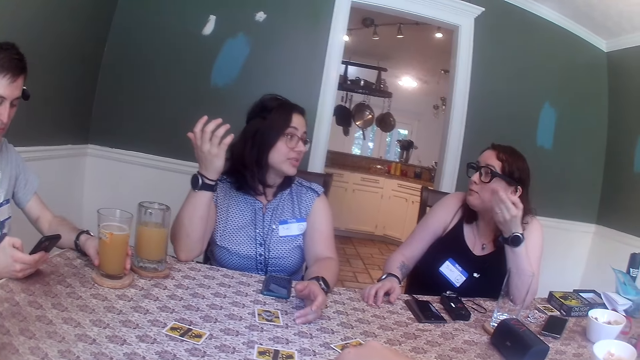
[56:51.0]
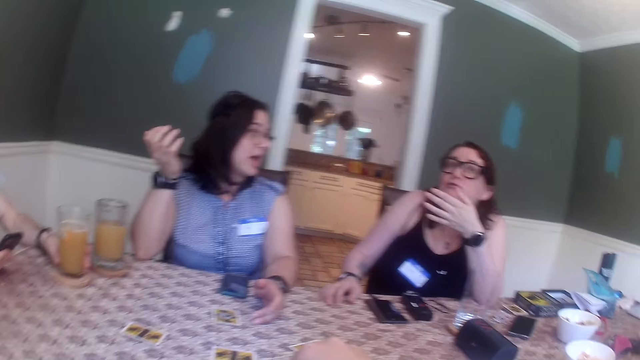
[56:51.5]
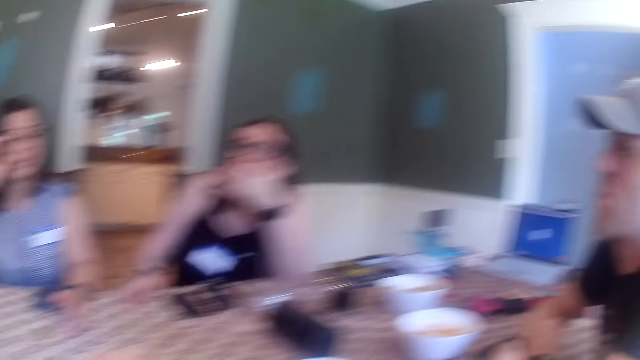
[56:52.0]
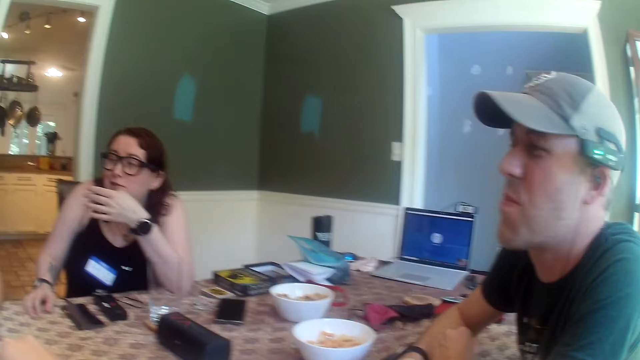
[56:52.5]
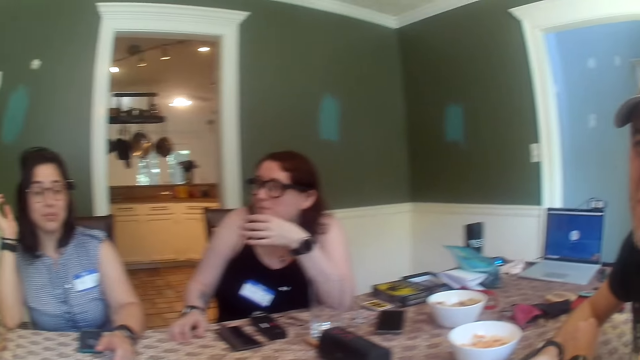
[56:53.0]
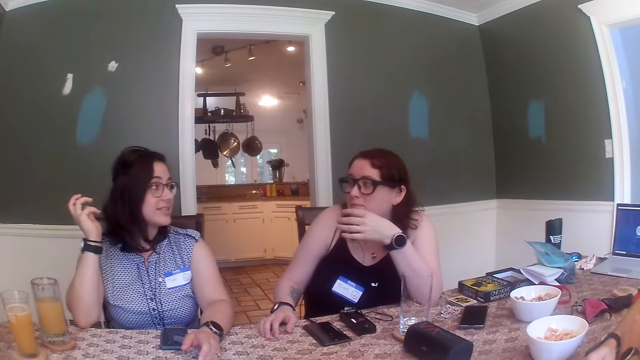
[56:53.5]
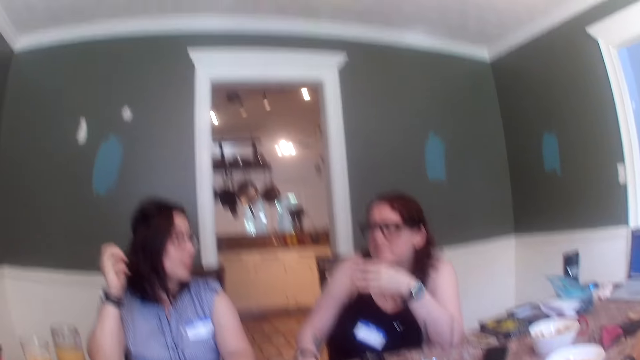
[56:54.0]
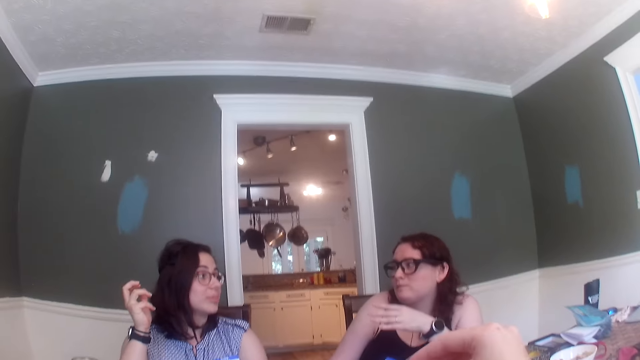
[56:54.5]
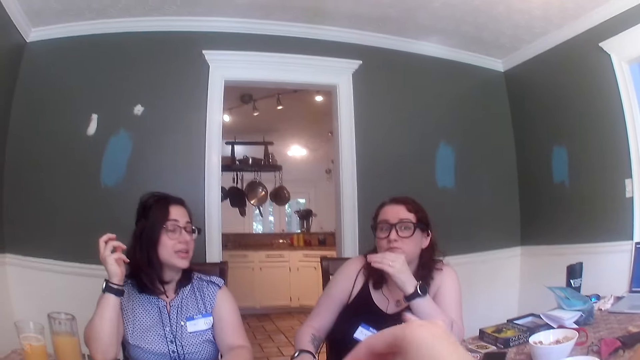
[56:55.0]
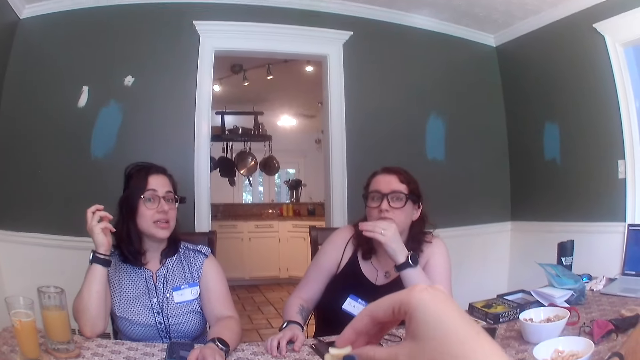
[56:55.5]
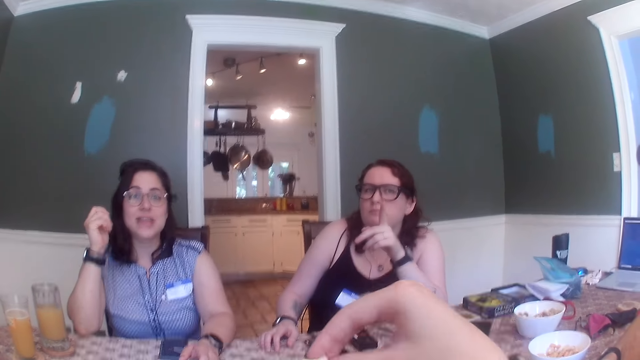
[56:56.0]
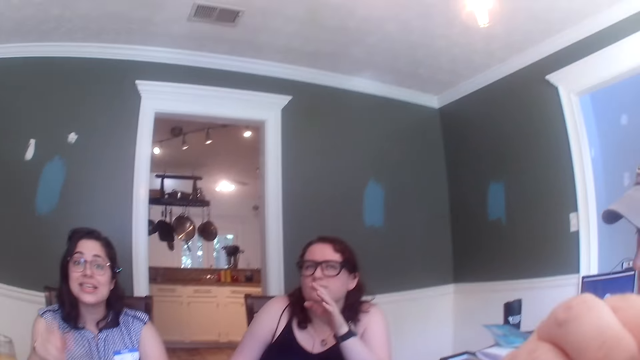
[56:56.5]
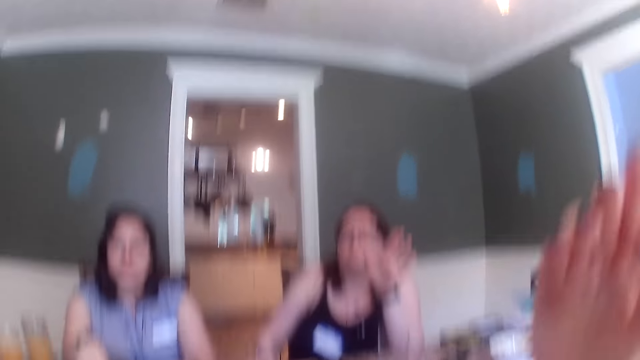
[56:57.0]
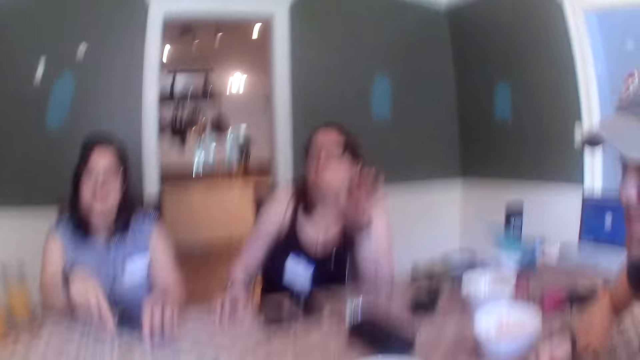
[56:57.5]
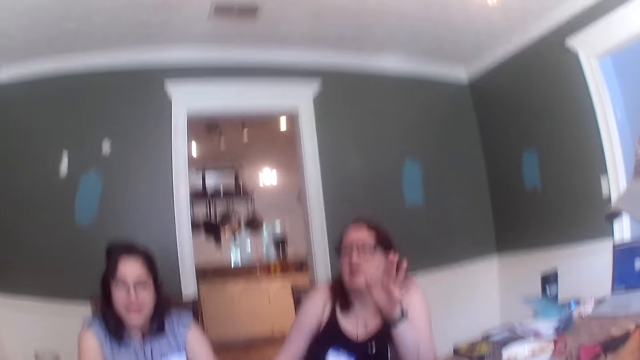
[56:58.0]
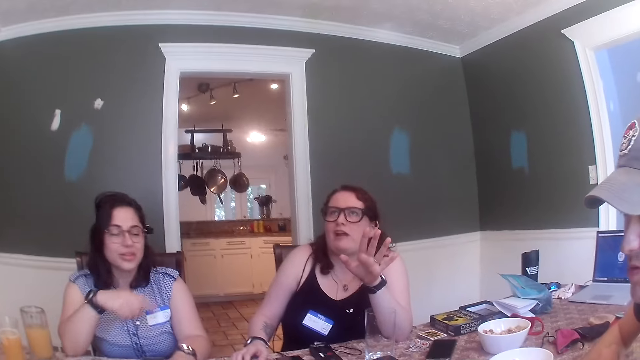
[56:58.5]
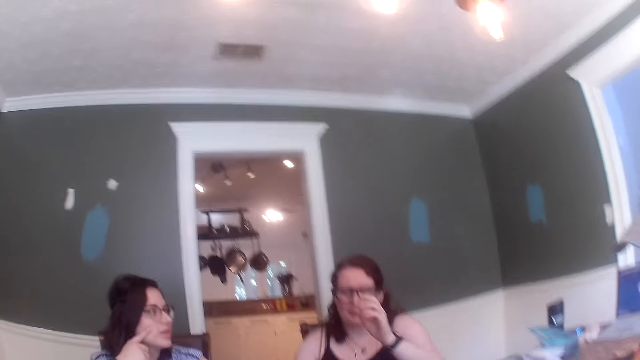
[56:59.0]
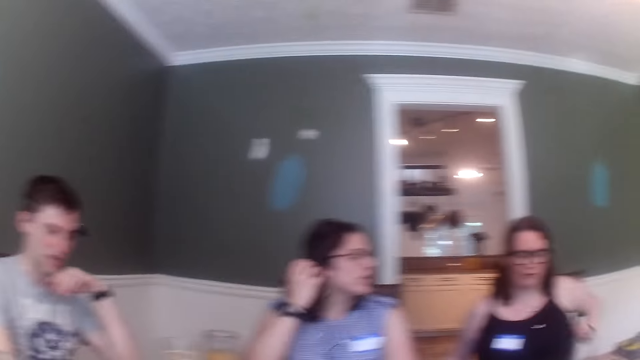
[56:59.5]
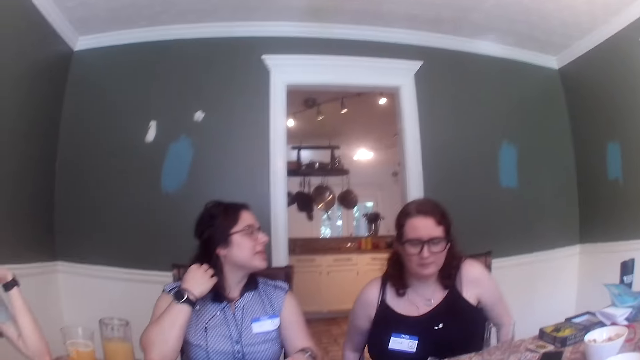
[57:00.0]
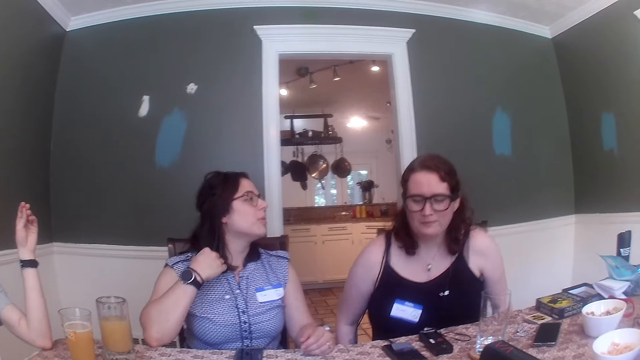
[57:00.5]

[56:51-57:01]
The camera wearer looks around. She puts snacks in her mouth with her right hand. She moves her hand. A woman moves her hand.

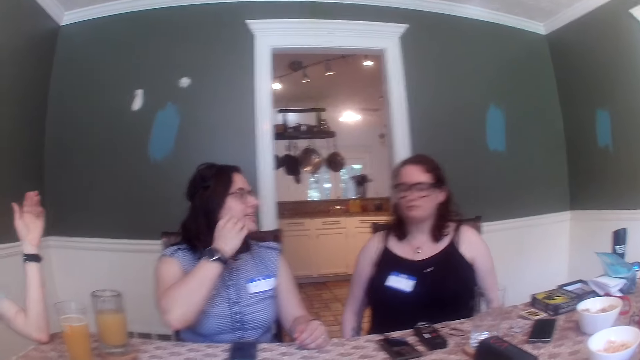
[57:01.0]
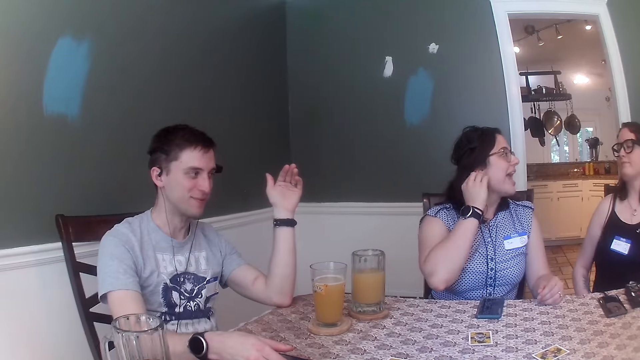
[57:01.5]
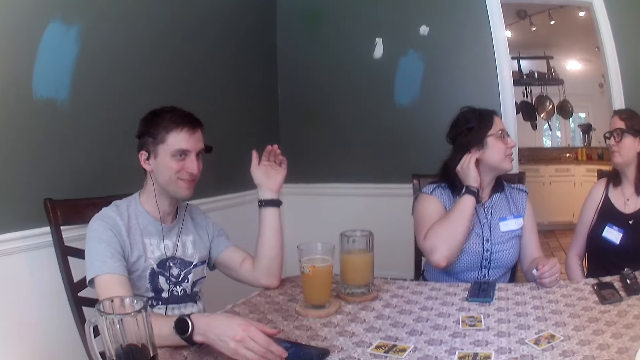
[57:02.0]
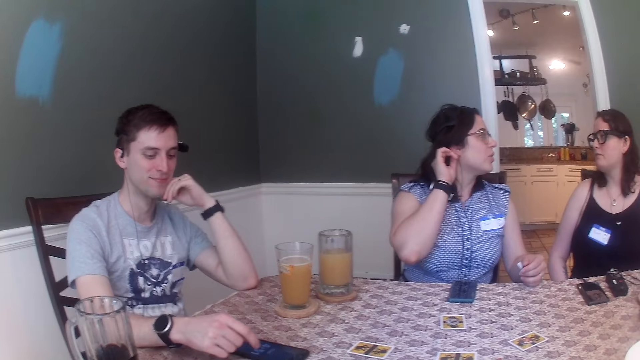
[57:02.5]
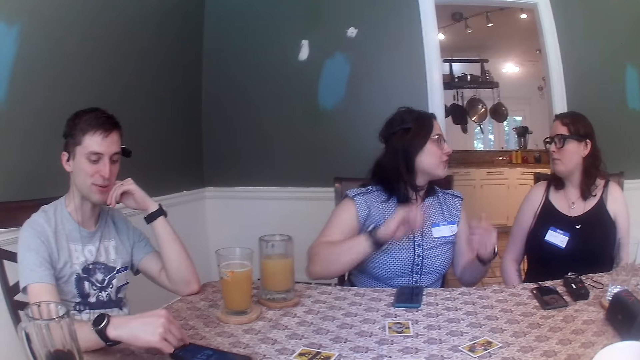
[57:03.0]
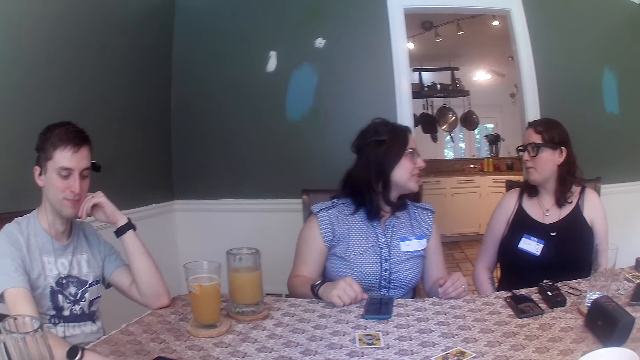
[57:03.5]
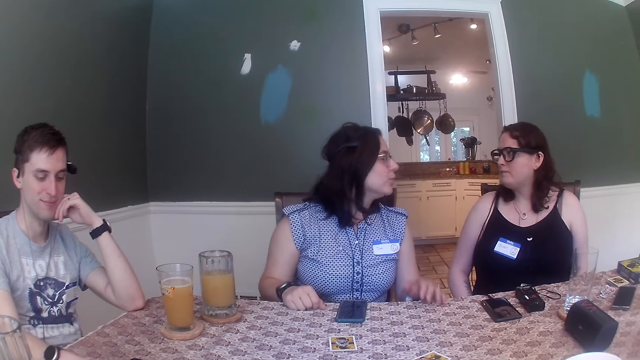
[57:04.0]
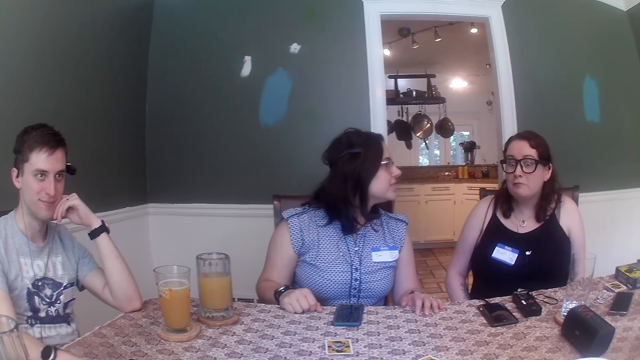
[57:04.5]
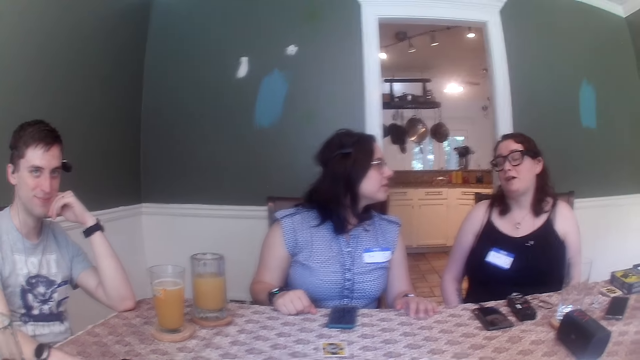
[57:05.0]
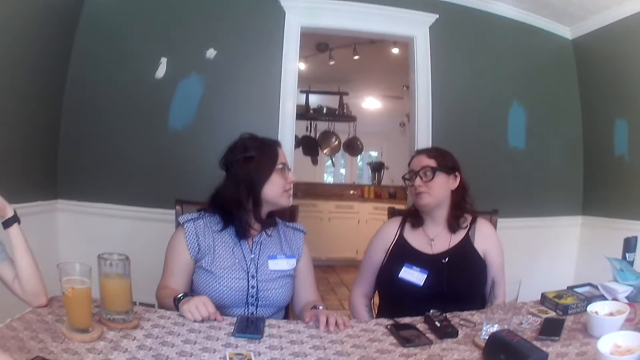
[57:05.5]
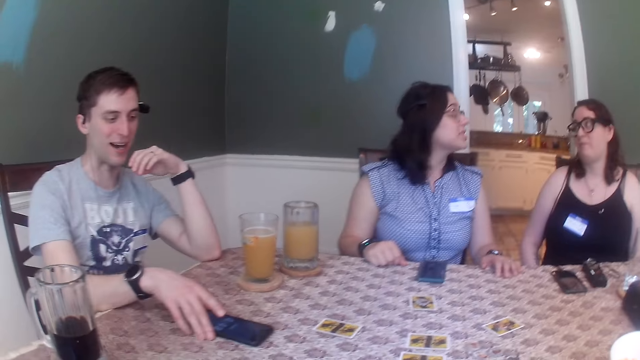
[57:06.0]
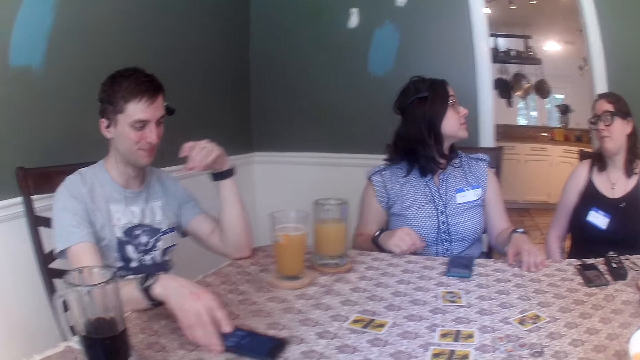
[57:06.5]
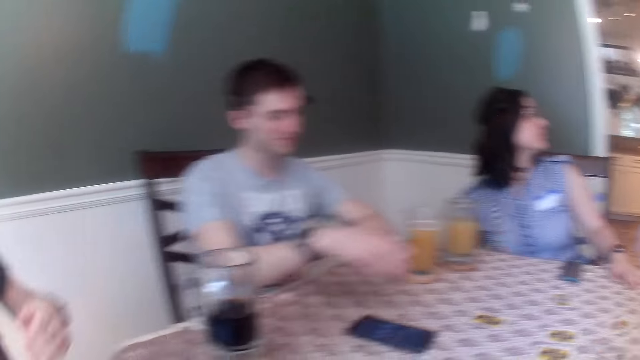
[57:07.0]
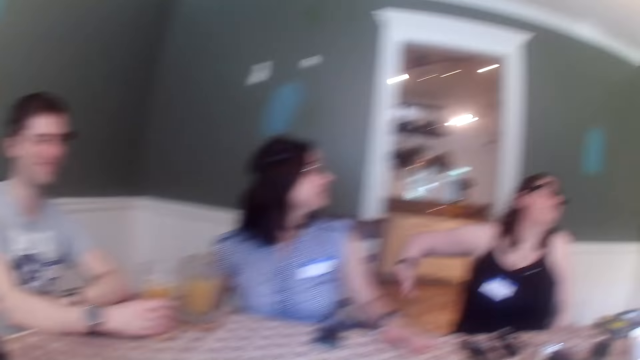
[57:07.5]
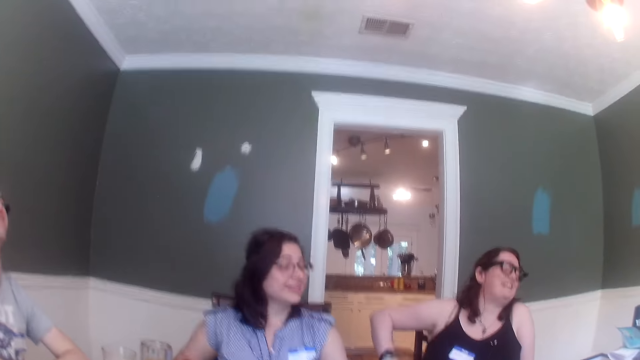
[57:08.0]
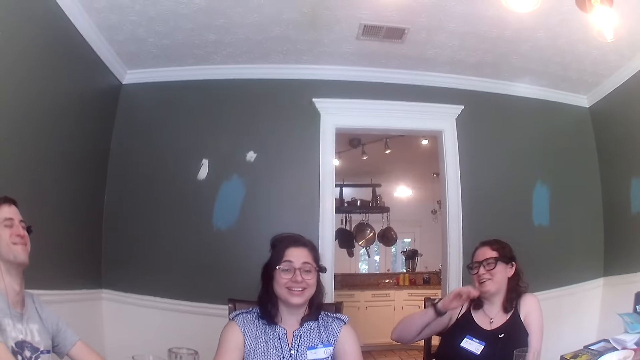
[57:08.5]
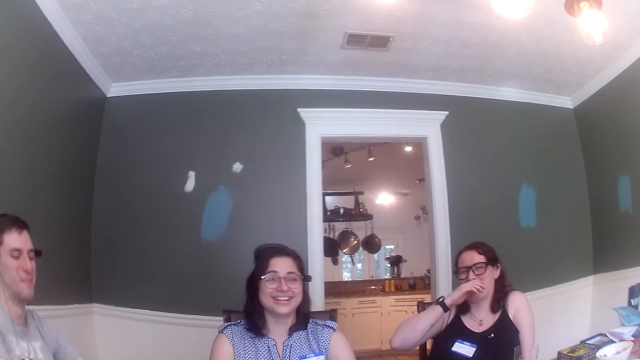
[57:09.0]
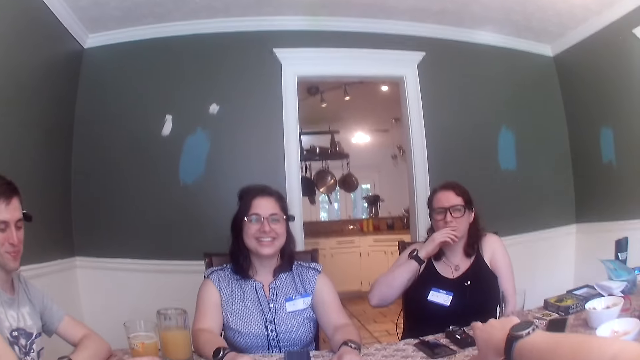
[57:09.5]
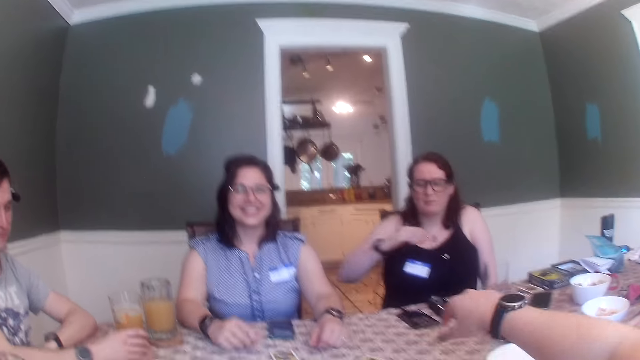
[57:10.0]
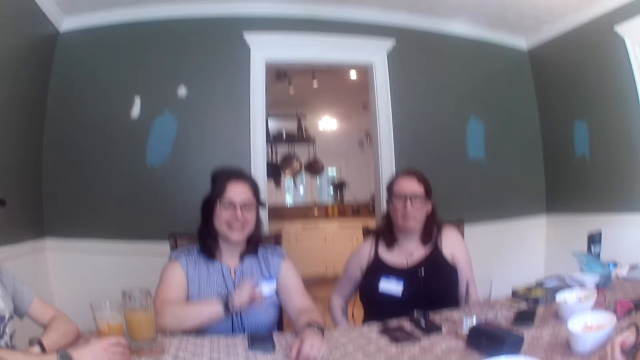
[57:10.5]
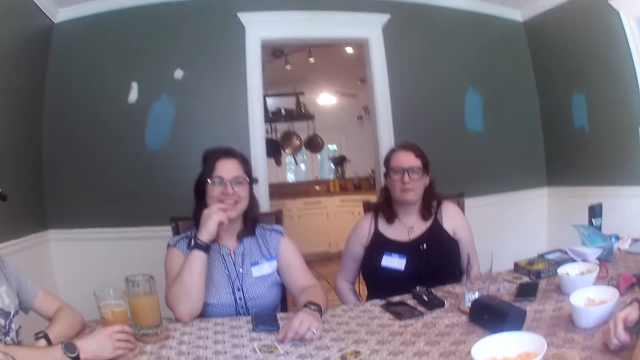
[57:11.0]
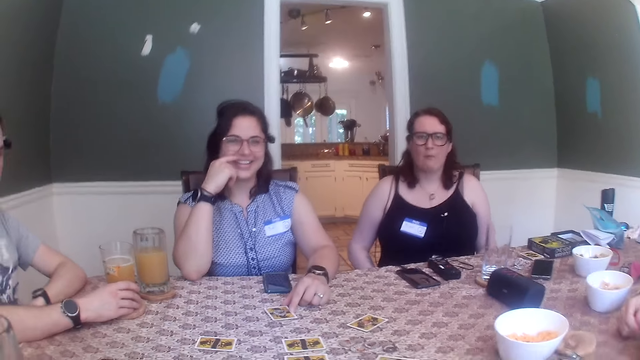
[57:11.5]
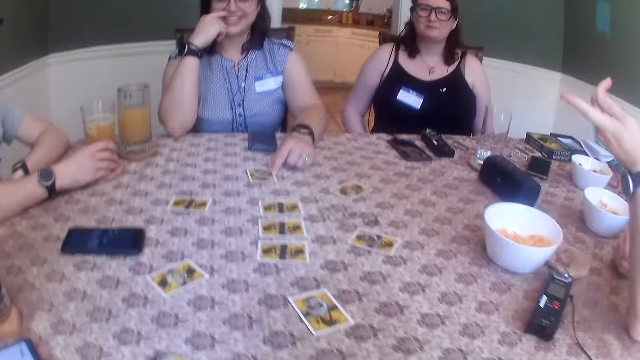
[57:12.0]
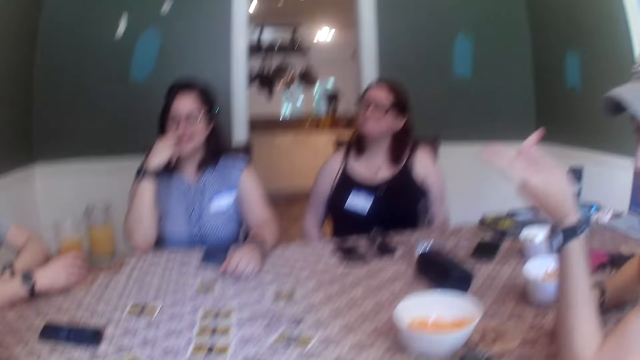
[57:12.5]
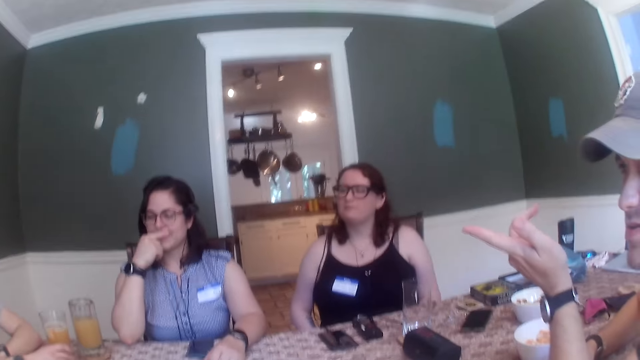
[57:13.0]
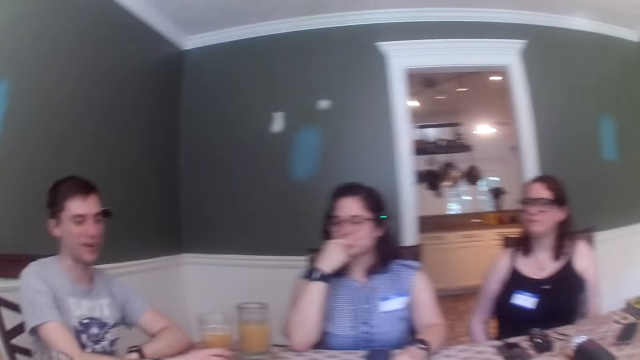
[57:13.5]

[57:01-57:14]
A man moves his hand. The man taps the phone on the table with his right hand. A woman moves her hand. The man shifts the phone on the table with his right hand. The camera wearer converses with the group of people at the table. They look around. Another woman moves her hand. Another man points out.
